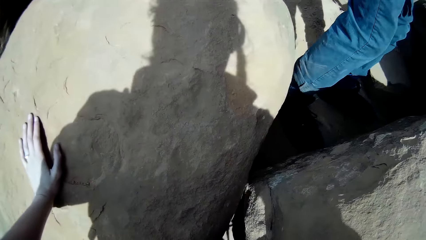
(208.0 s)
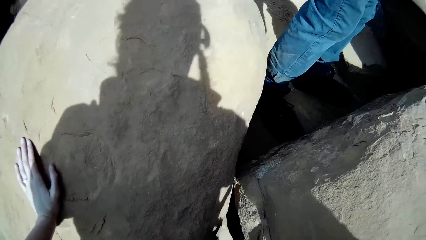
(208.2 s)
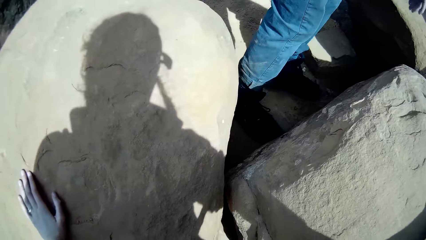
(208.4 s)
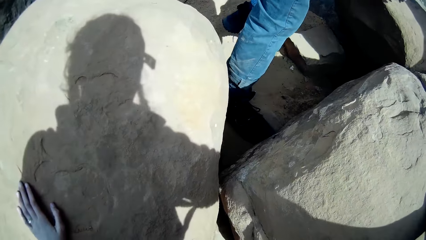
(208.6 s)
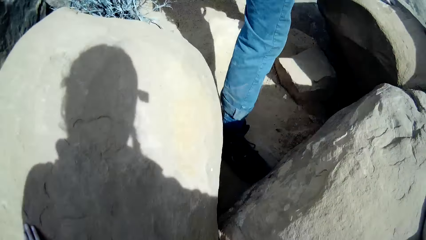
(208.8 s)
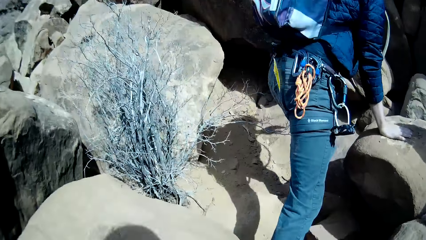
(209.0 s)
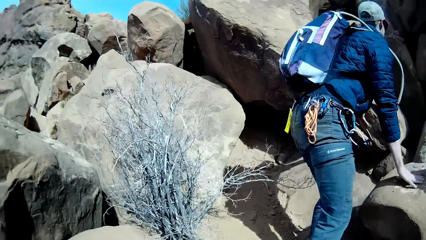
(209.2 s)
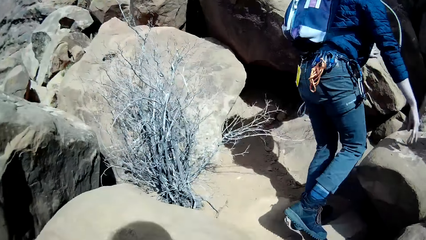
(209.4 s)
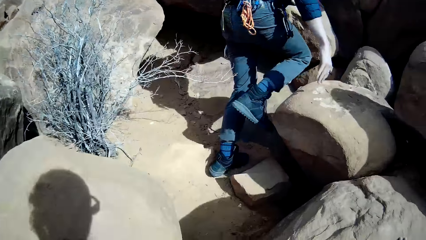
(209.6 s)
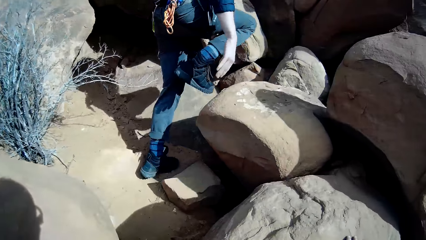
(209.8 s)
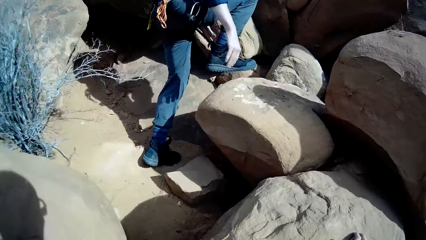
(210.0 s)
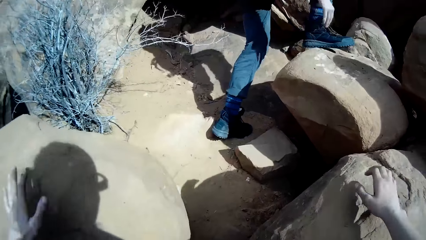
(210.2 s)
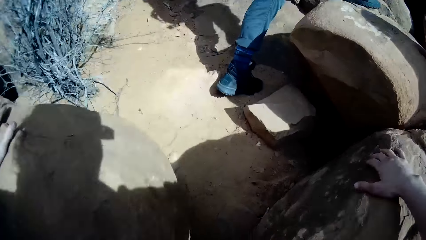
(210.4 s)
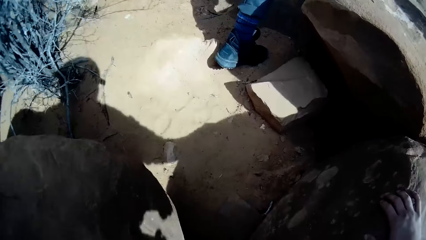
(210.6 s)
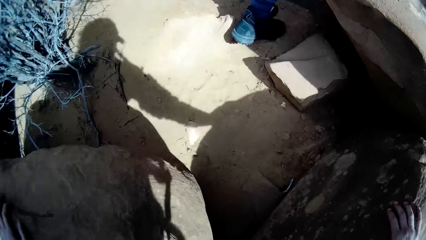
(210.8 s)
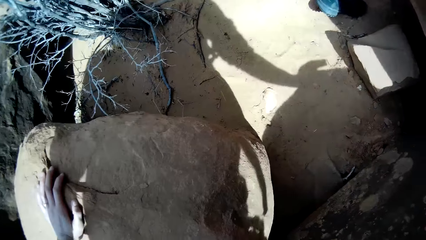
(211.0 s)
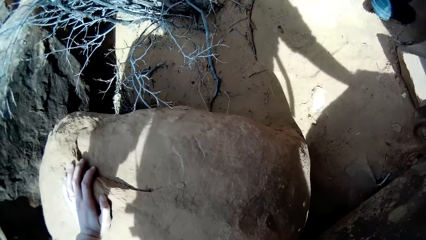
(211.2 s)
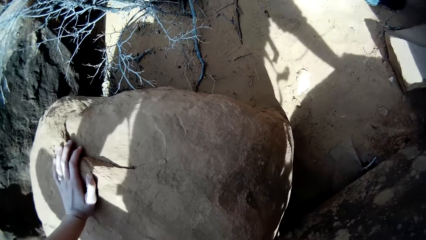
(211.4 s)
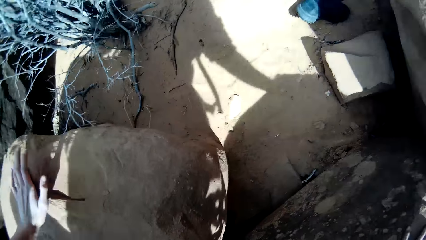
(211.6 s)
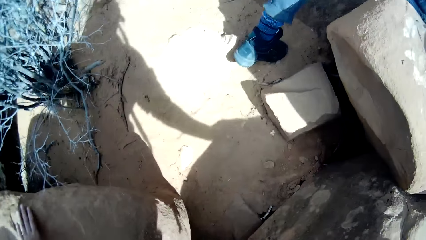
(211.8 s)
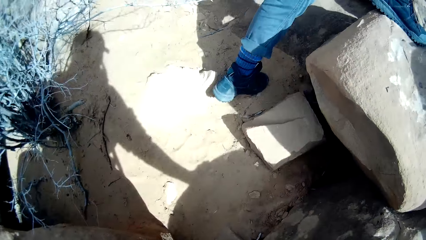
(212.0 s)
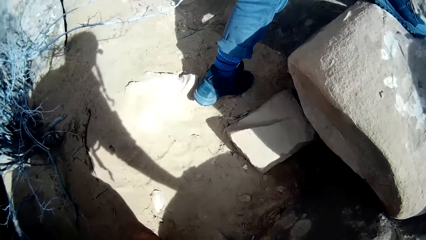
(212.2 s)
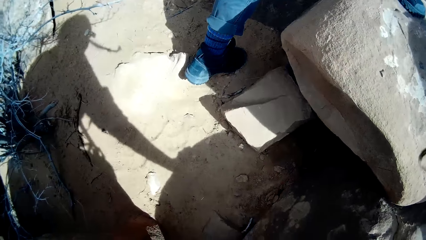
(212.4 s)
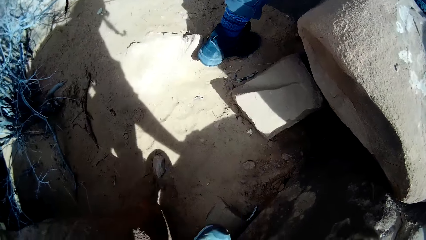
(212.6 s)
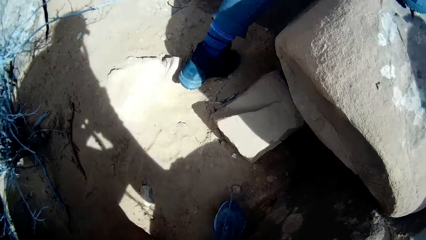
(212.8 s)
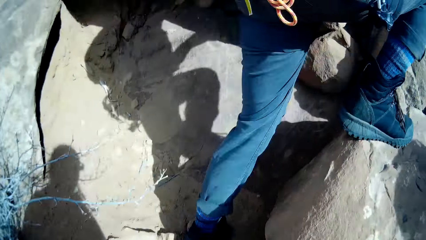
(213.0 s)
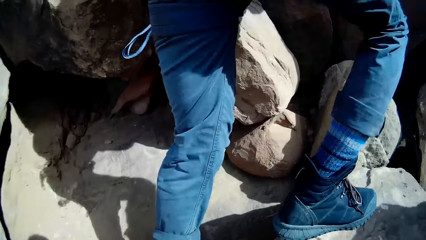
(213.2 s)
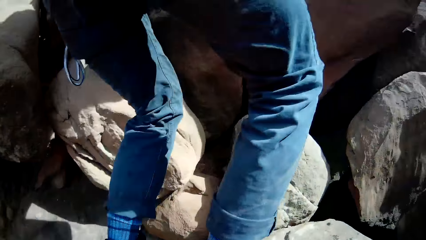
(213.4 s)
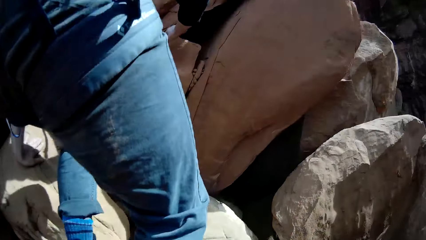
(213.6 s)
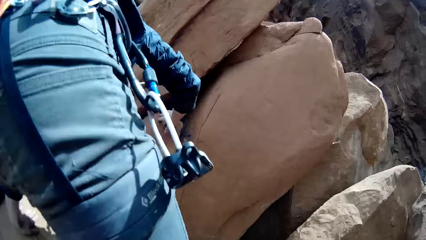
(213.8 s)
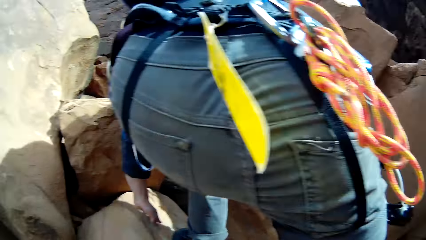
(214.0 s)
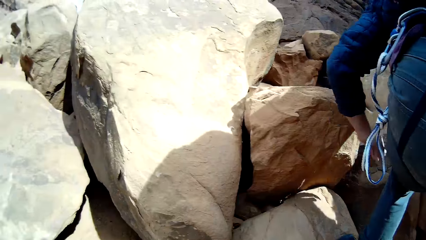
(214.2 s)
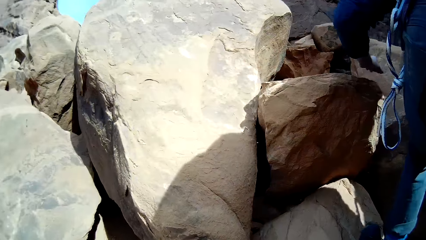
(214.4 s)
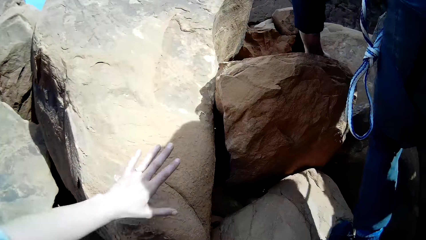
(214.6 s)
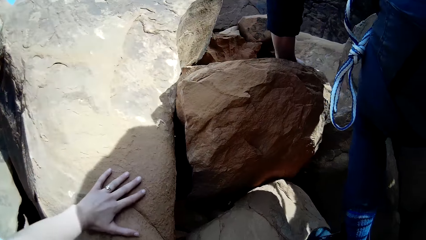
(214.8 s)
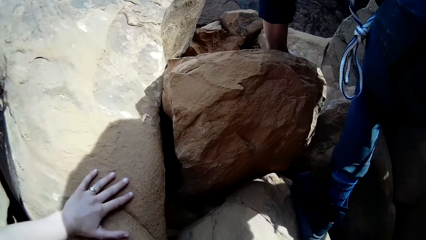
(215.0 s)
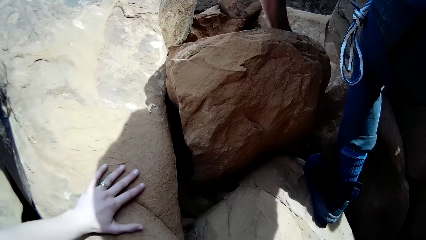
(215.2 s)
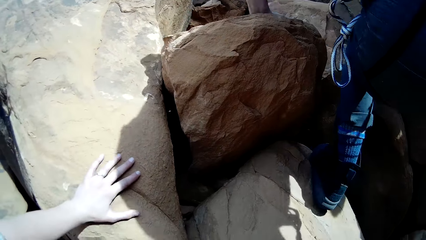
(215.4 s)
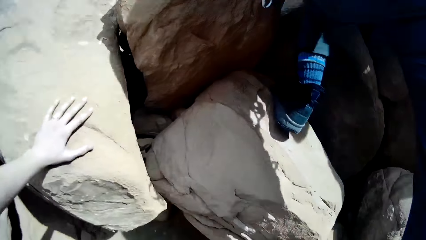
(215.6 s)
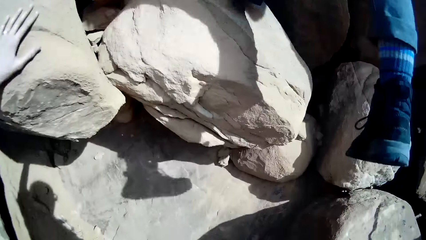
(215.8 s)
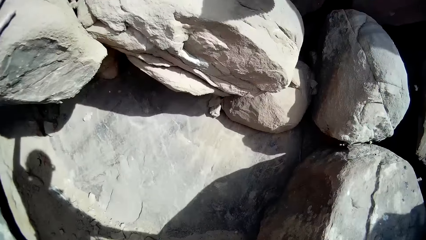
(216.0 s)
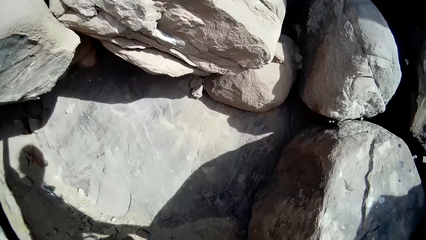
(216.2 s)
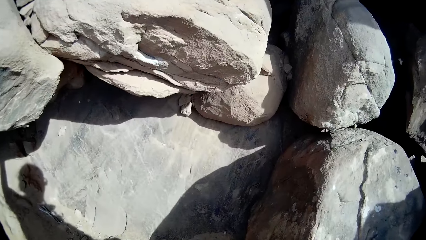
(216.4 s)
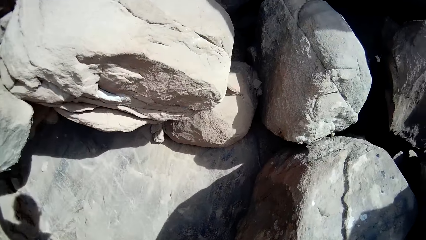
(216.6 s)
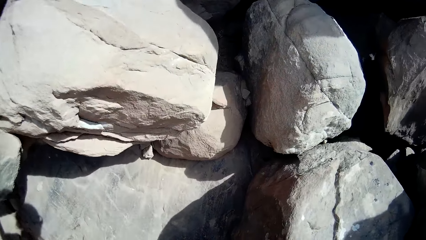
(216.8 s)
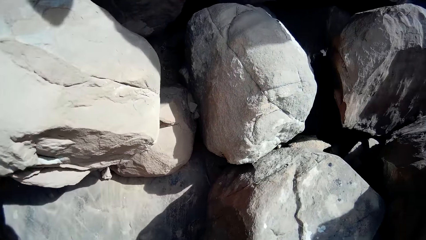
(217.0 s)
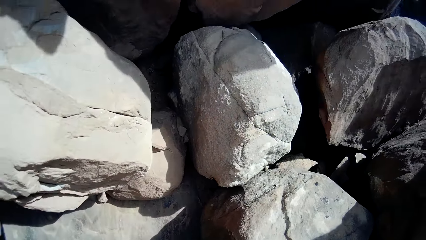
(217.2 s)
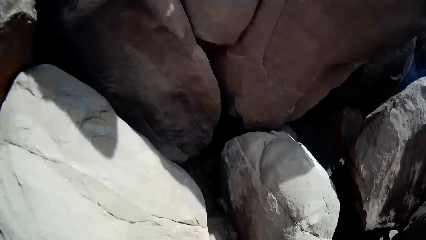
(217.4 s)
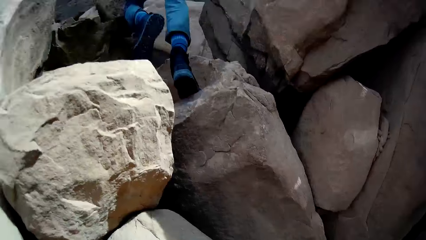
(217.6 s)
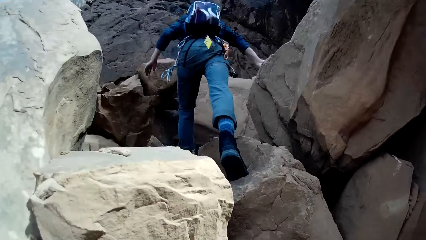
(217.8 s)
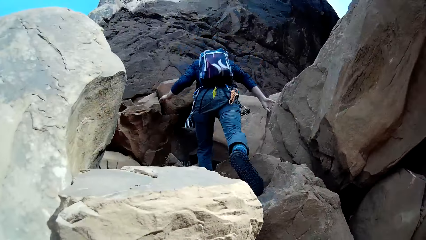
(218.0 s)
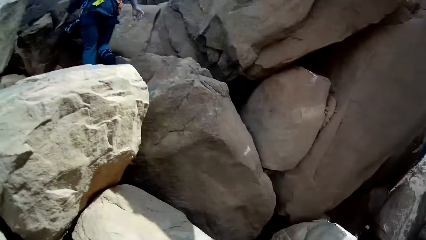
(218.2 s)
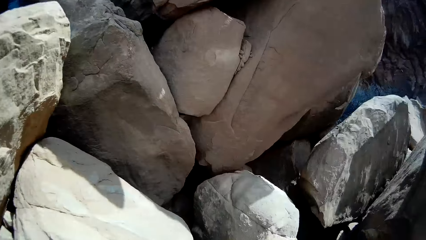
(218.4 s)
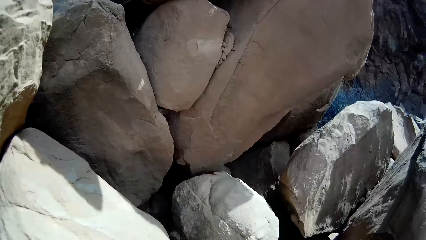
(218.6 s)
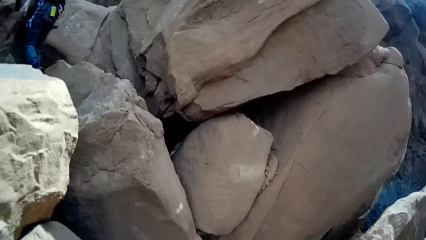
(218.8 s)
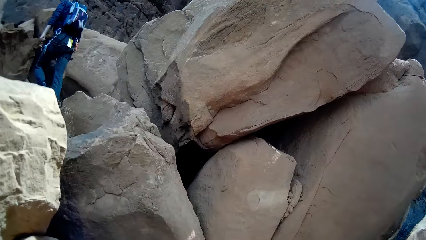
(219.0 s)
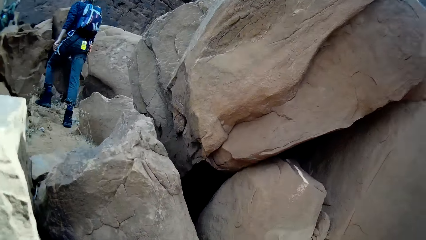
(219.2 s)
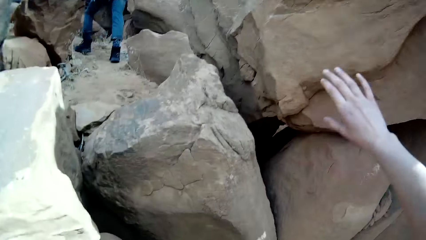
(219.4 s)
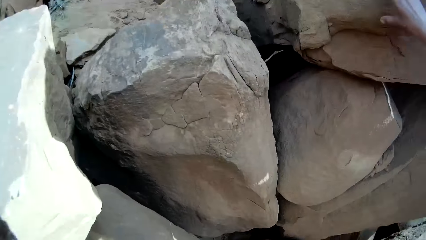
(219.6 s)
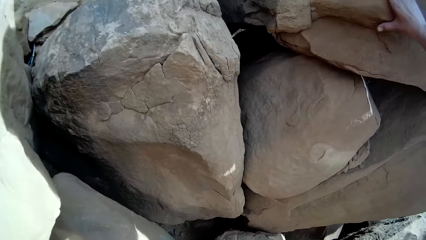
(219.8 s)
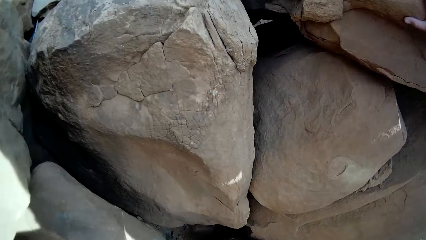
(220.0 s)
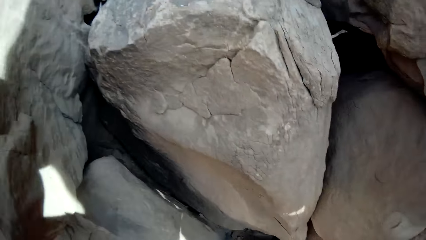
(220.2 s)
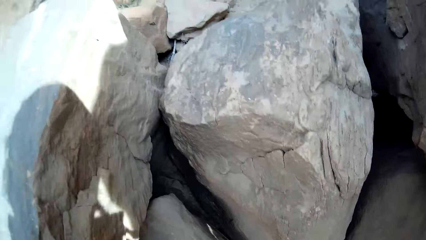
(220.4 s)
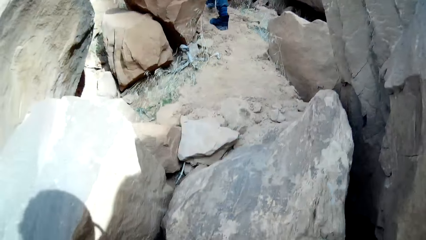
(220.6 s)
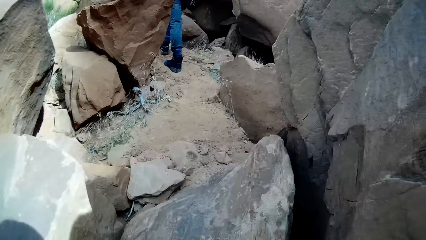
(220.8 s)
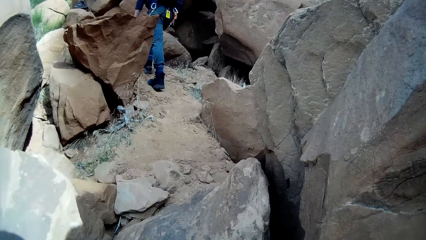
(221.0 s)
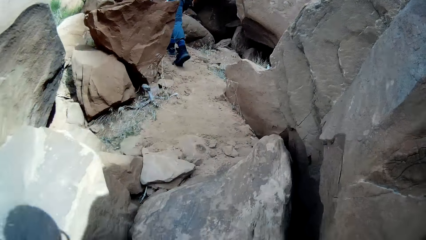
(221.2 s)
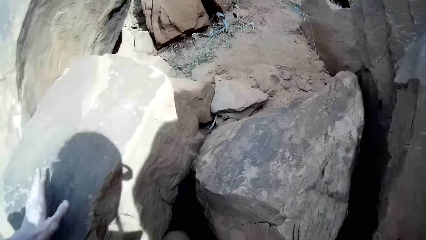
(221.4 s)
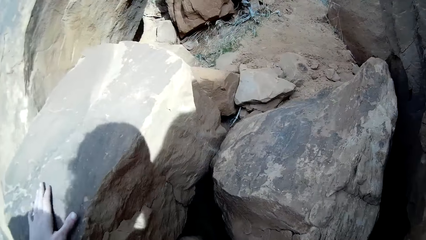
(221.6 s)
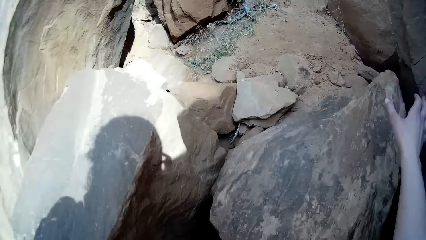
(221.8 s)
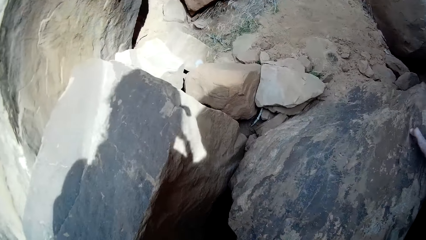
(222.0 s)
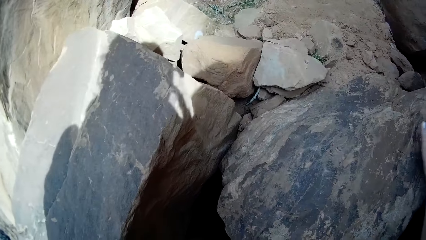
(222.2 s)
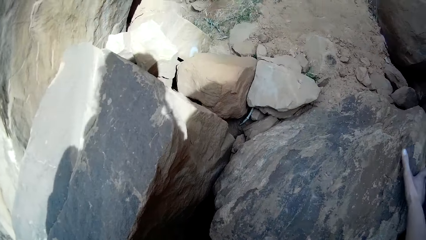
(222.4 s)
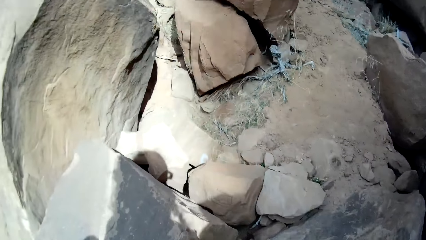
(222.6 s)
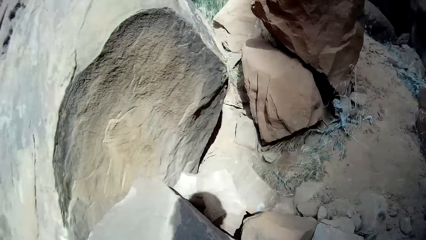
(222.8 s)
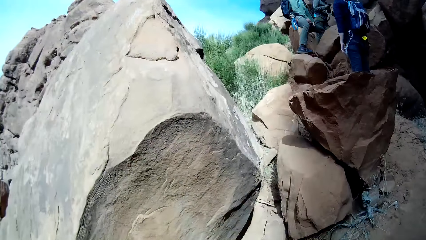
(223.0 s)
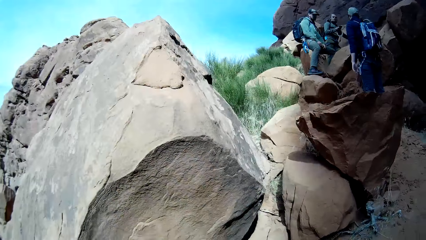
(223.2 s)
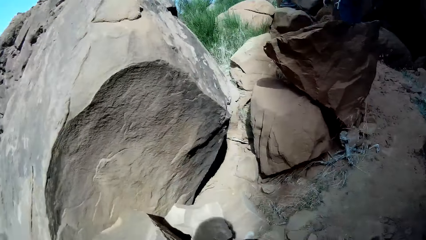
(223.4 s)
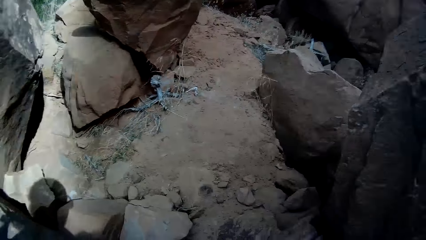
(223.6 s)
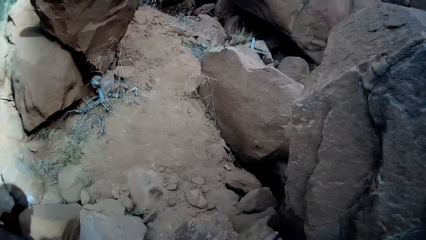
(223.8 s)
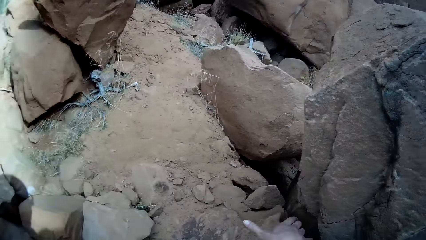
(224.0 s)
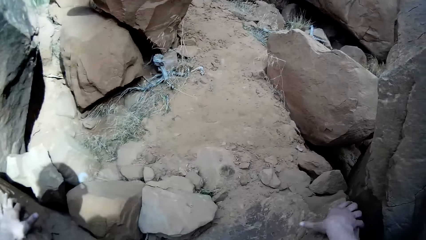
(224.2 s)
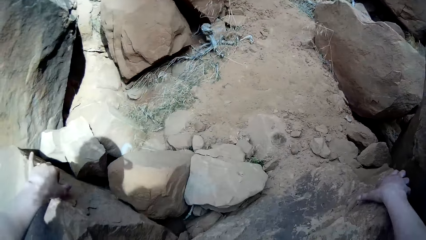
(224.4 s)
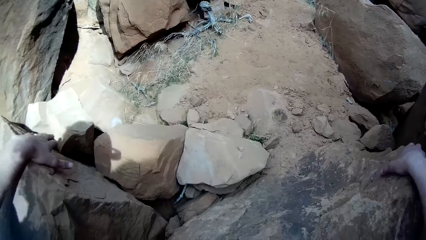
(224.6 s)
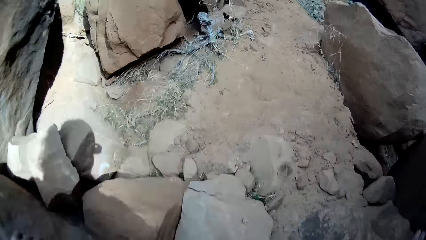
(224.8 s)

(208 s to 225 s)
The man climbs different rocks.
